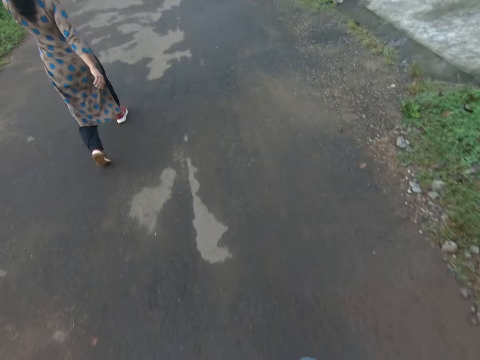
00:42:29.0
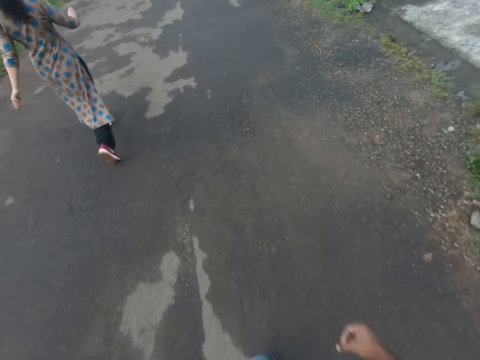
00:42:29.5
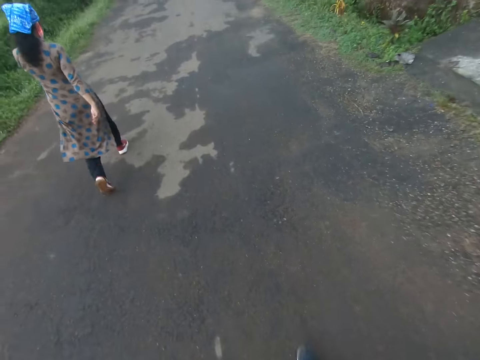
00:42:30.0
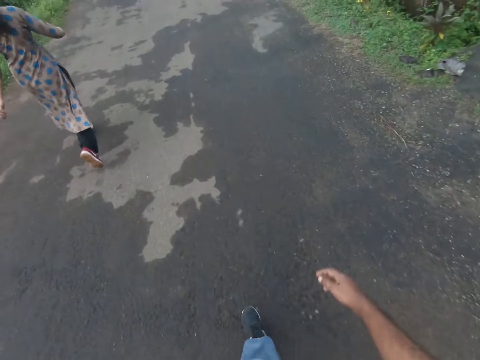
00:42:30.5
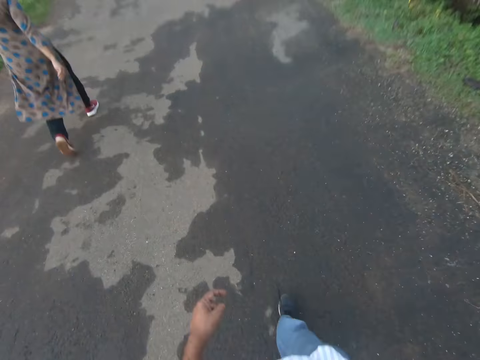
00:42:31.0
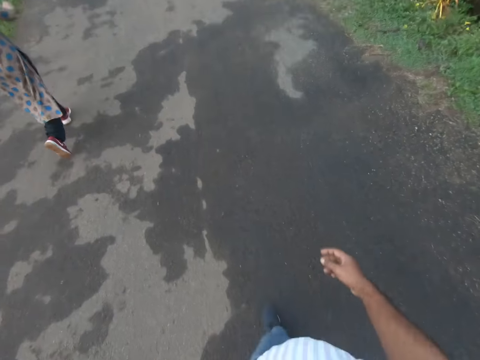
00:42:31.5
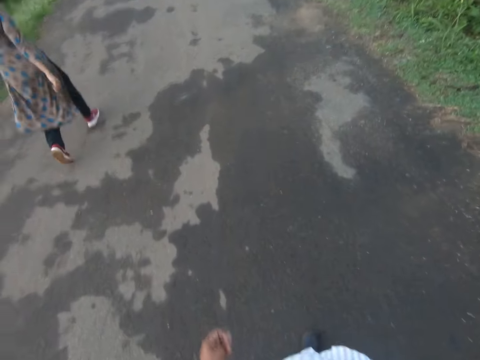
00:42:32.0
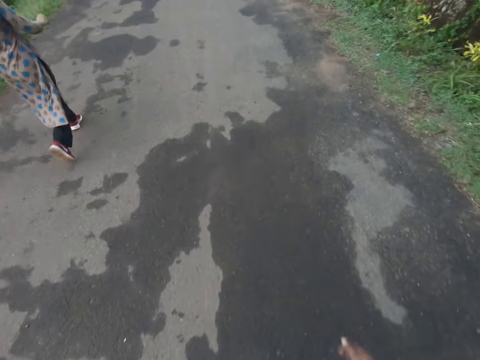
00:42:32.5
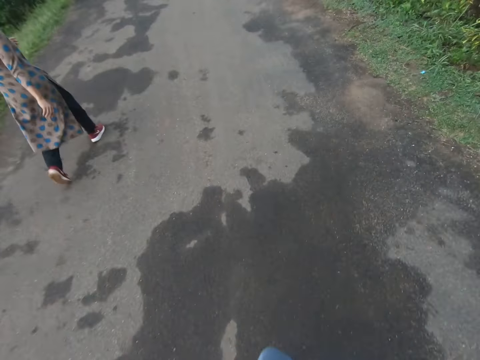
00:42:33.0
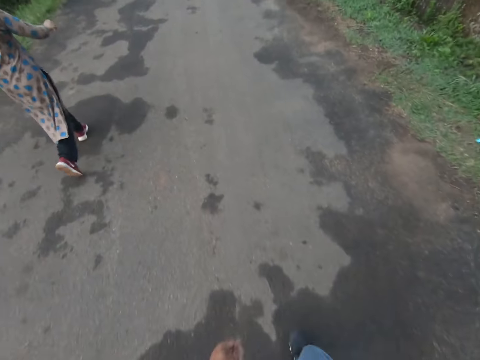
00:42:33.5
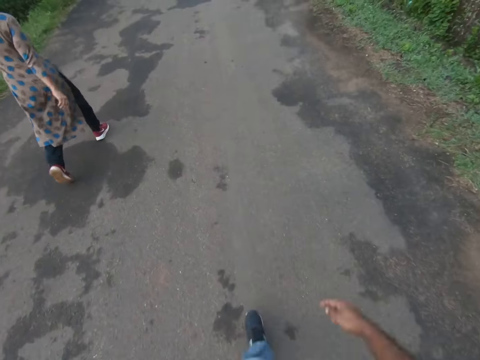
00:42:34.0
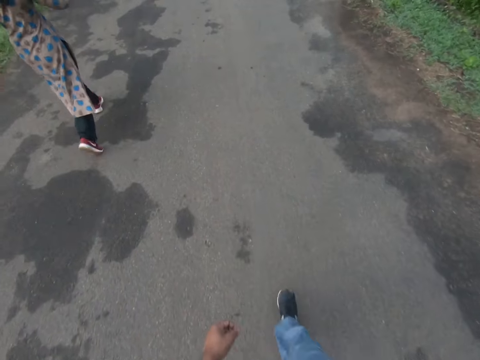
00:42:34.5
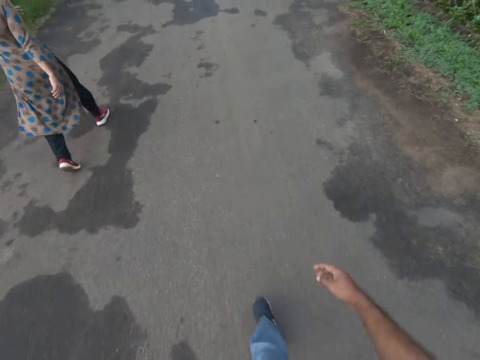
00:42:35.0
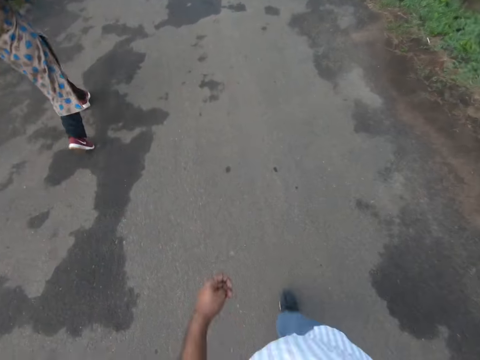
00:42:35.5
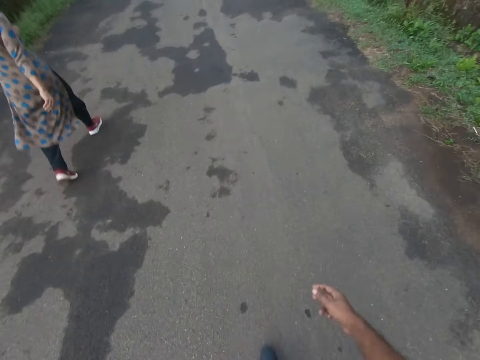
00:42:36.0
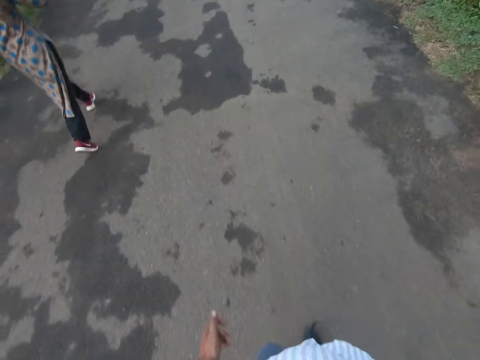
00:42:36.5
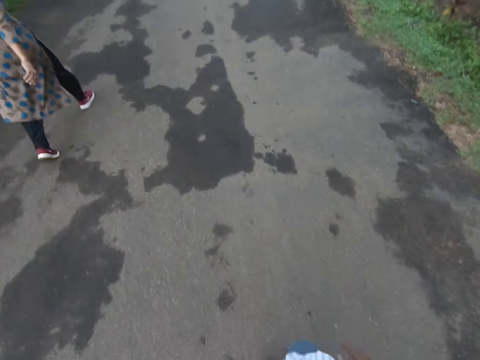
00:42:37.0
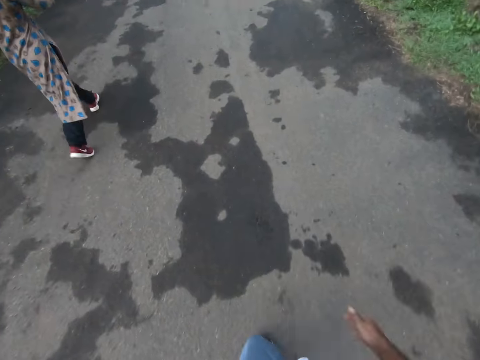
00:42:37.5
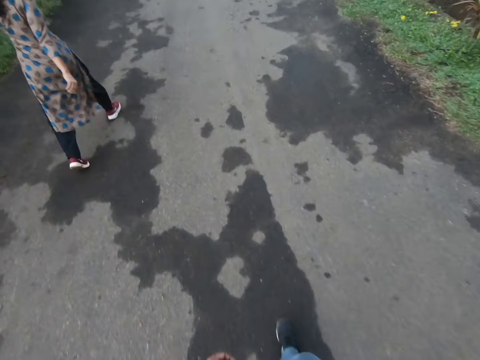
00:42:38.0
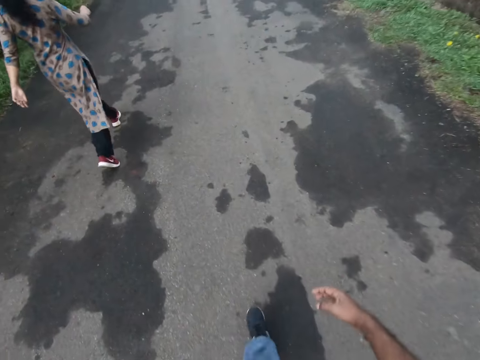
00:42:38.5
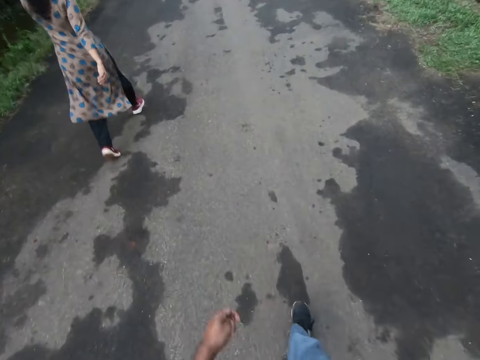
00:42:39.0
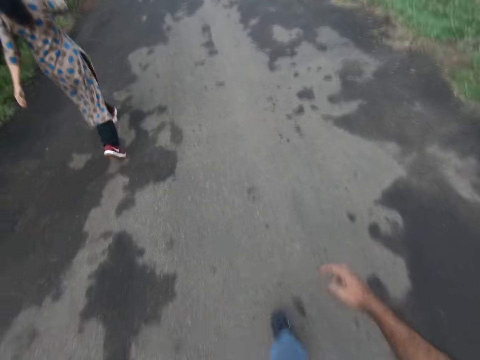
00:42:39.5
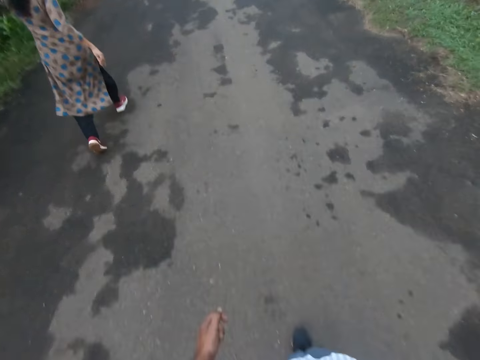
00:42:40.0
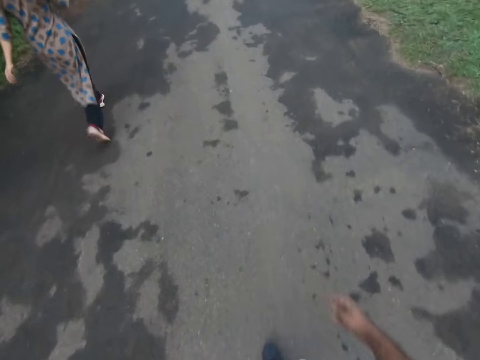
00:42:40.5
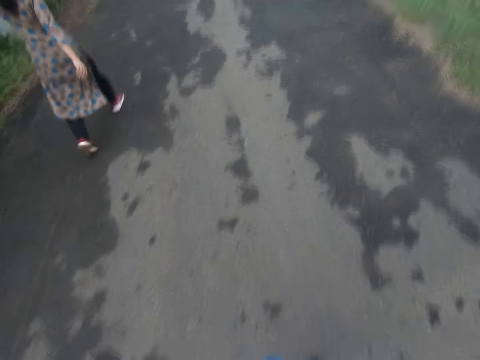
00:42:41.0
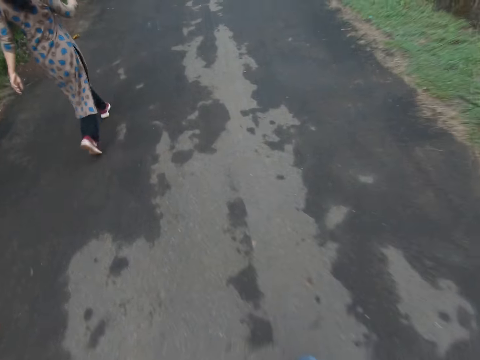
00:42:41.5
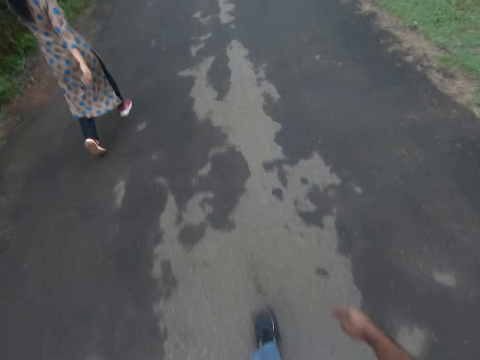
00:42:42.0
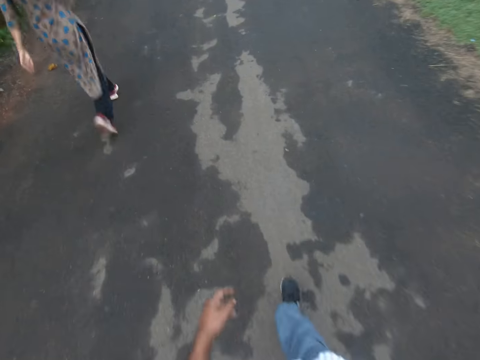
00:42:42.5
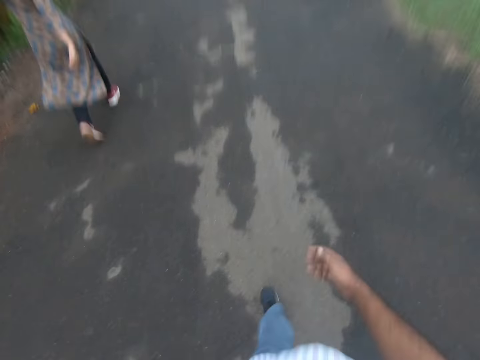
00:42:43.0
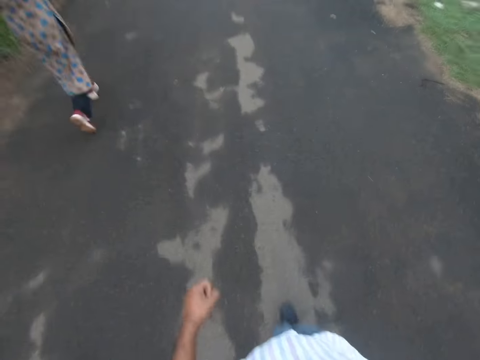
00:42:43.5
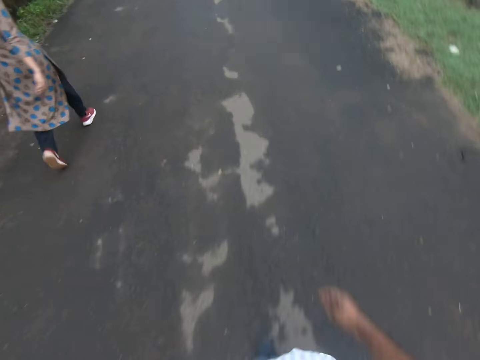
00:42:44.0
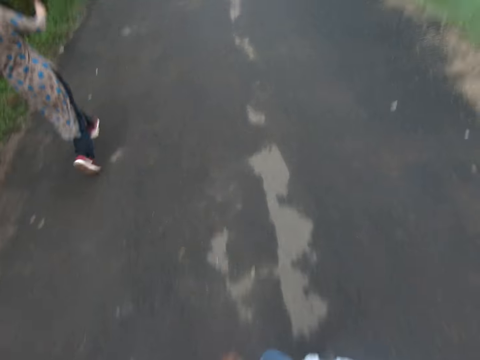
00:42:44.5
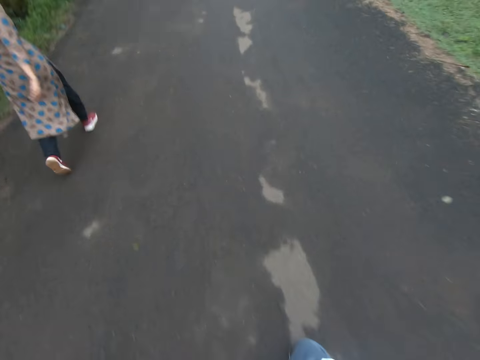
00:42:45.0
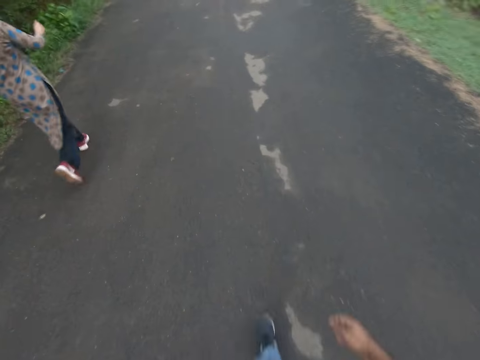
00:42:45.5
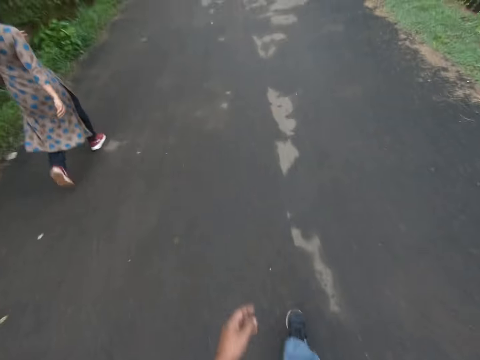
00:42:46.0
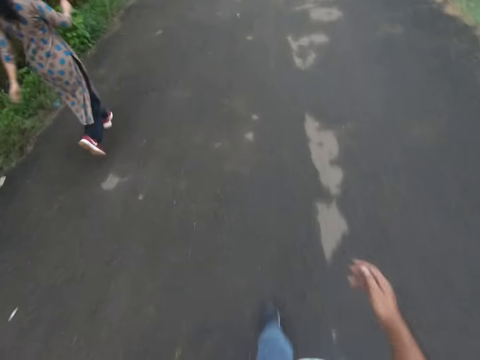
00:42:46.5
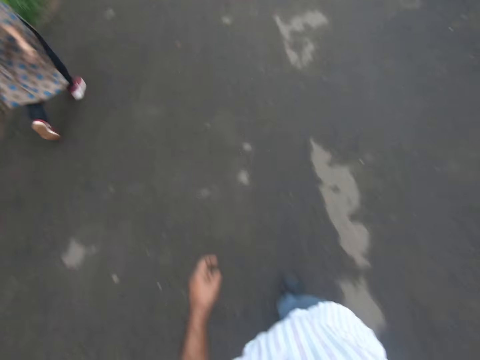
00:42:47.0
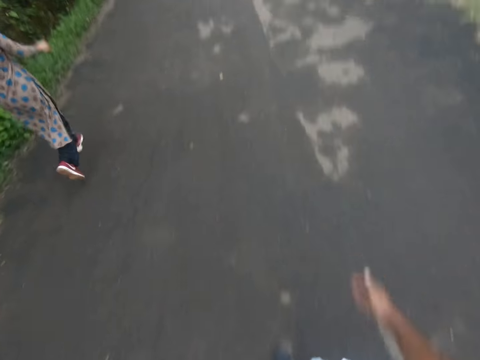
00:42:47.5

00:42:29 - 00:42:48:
The camera wearer converses. A lady converses. The camera wearer converses. The lady converses. The camera wearer converses. The lady converses. The camera wearer converses.

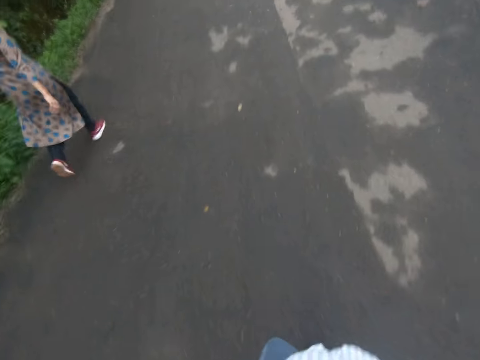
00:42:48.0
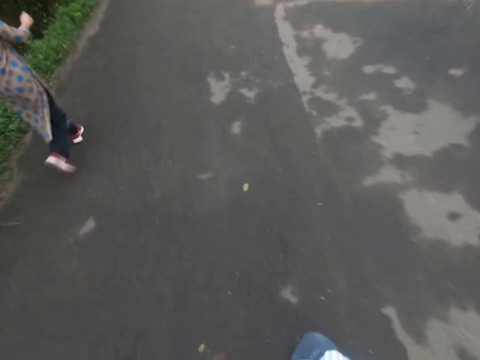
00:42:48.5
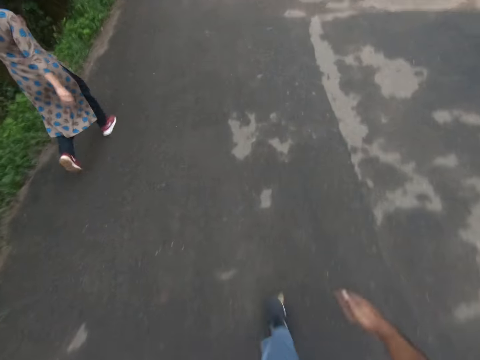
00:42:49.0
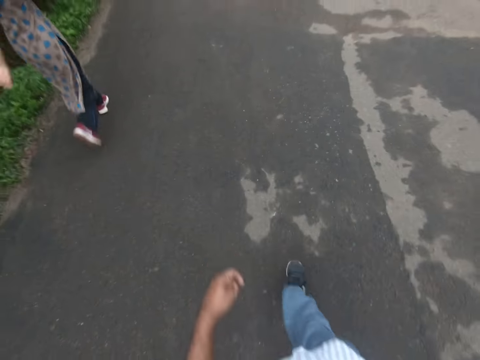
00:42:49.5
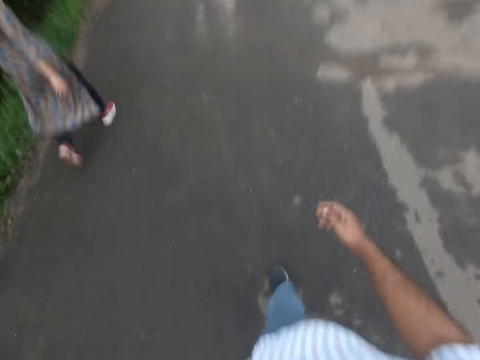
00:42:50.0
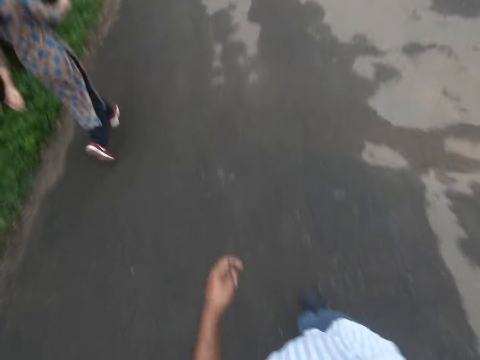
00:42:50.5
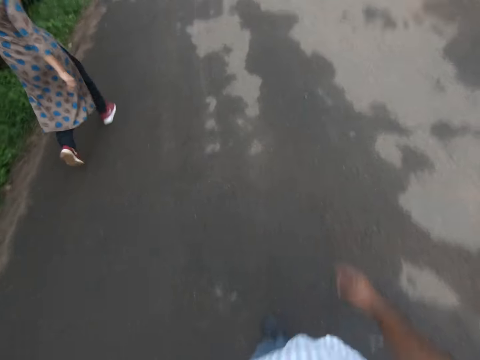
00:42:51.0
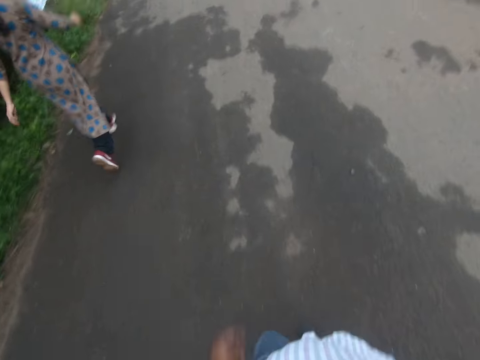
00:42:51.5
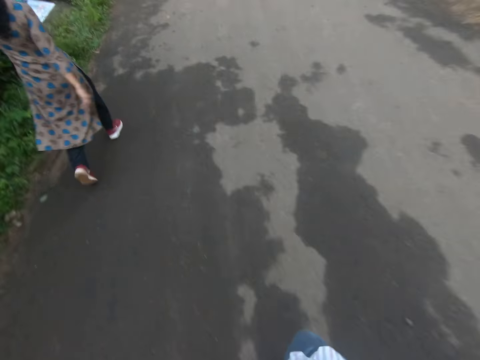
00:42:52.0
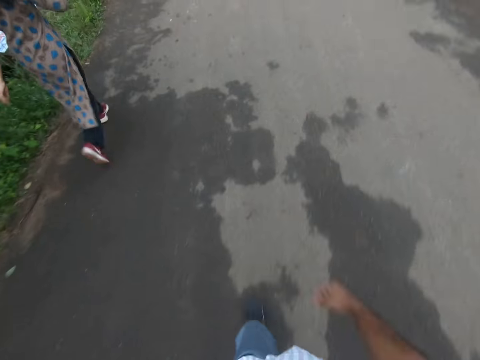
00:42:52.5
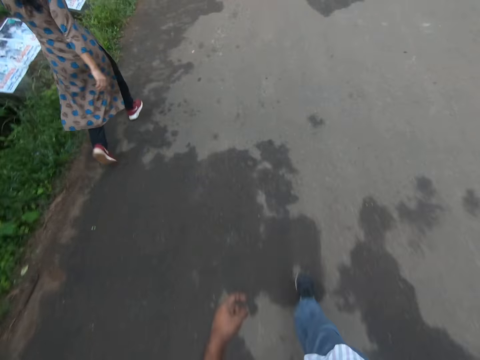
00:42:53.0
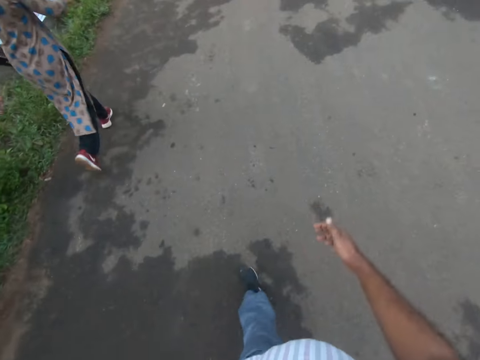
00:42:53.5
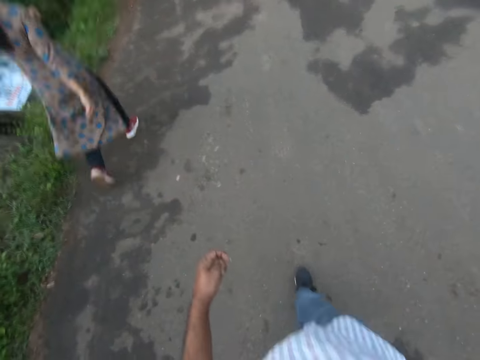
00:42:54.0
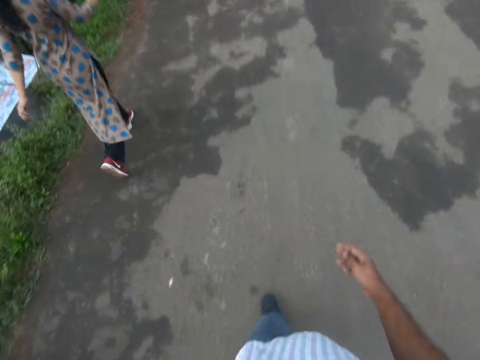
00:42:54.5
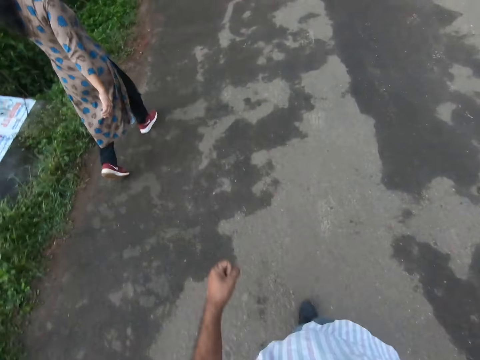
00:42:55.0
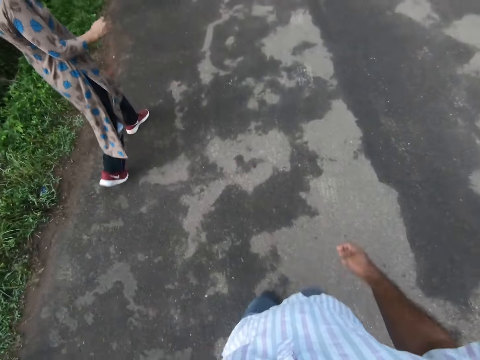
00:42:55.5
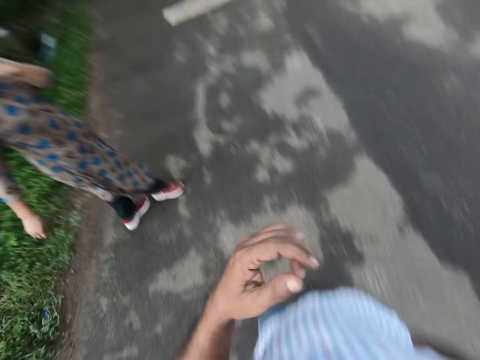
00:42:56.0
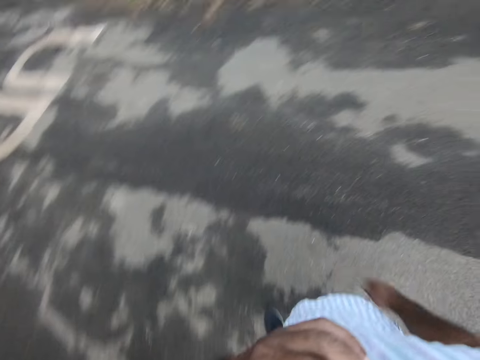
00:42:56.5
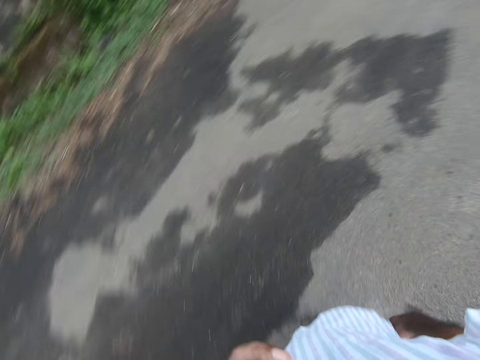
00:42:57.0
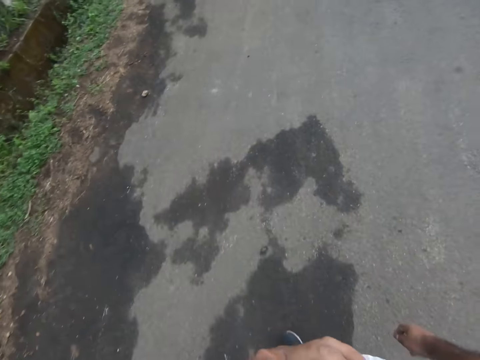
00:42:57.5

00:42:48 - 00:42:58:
The woman stops. The woman turns back. The camera wearer touches his face with his left hand. He turns.
